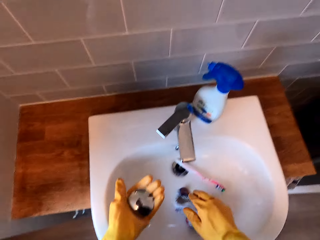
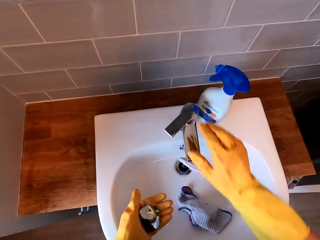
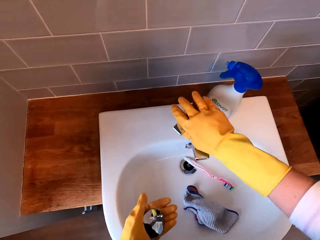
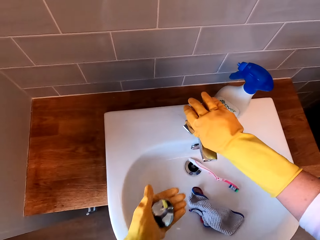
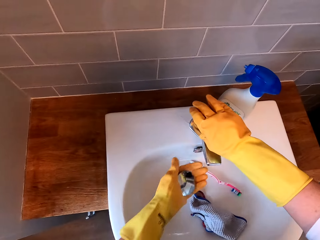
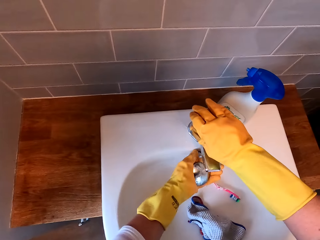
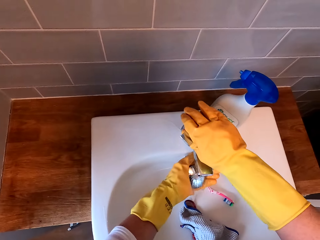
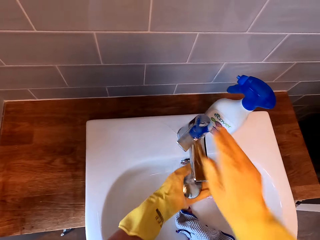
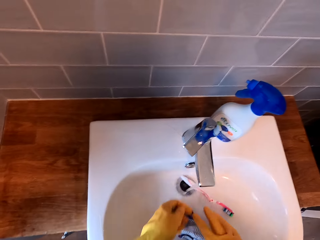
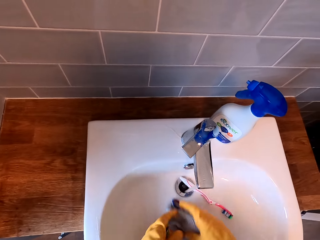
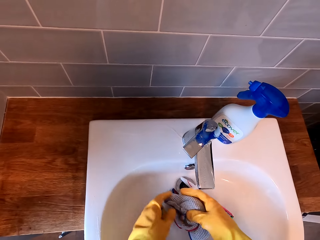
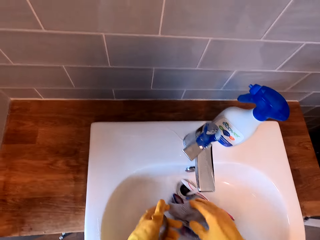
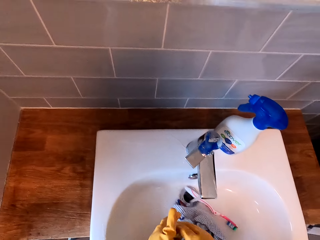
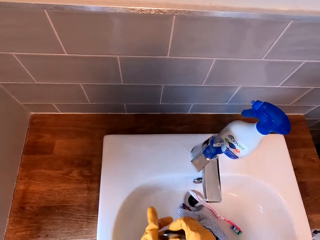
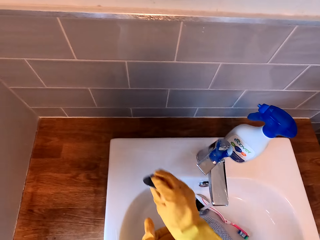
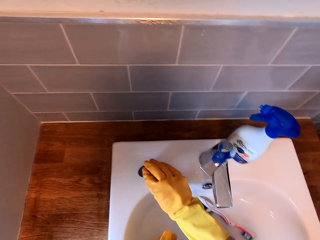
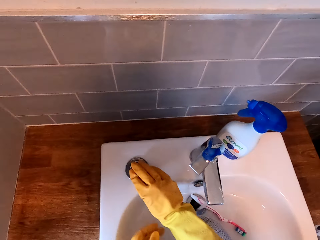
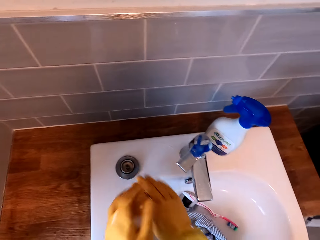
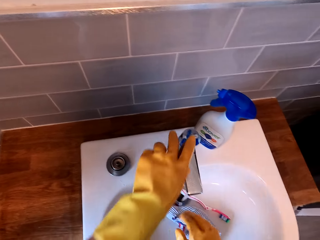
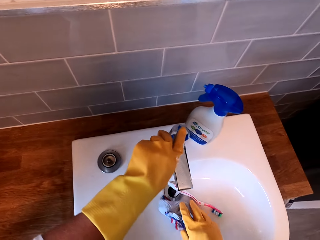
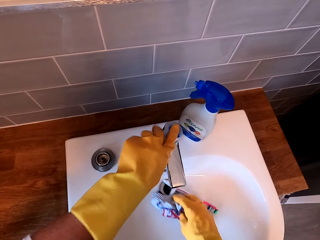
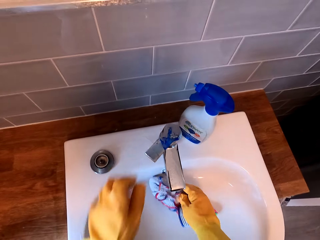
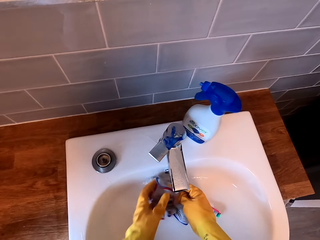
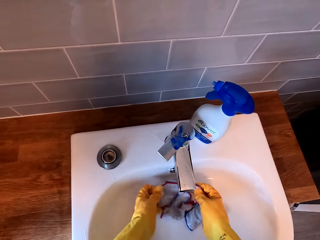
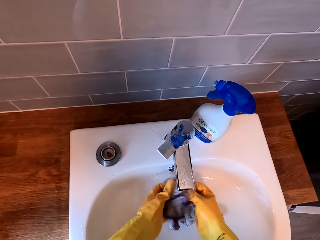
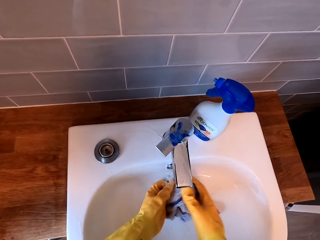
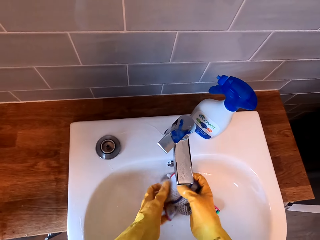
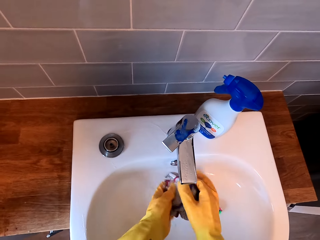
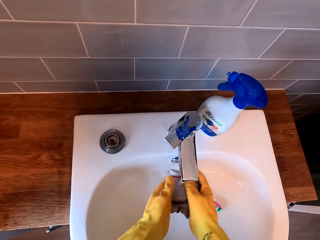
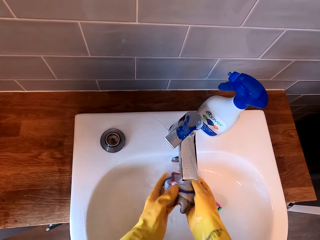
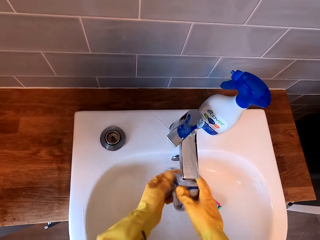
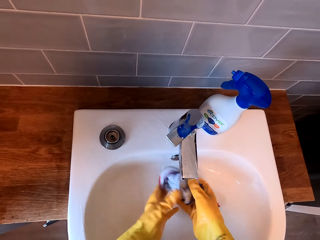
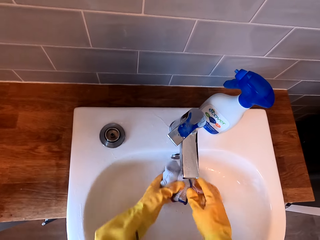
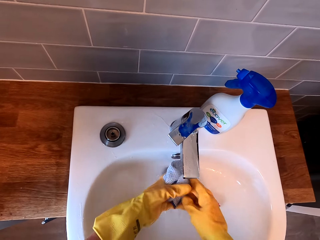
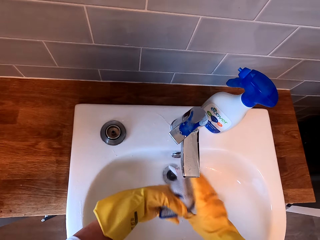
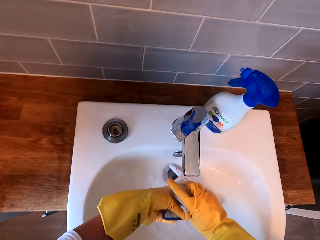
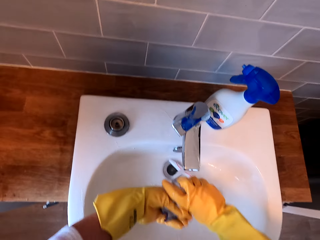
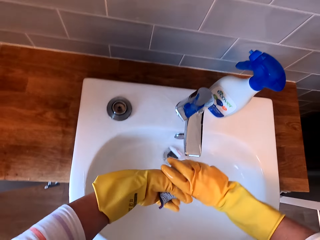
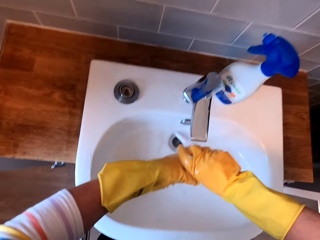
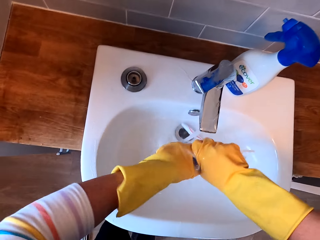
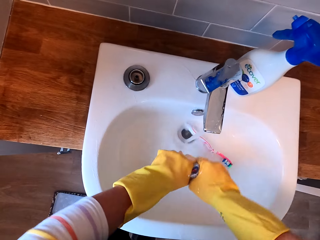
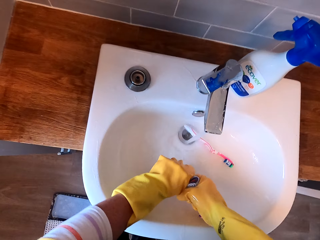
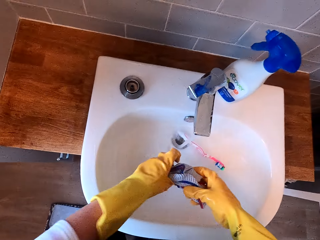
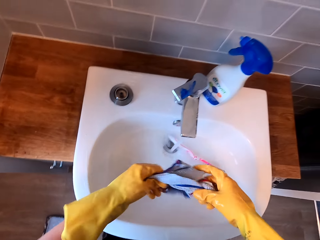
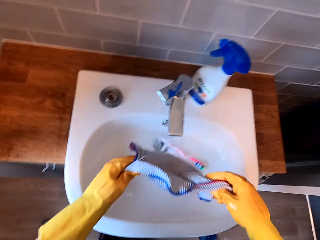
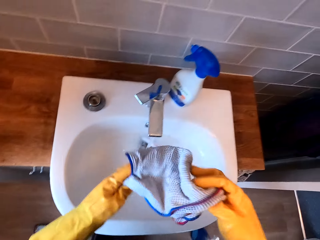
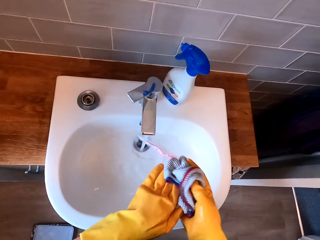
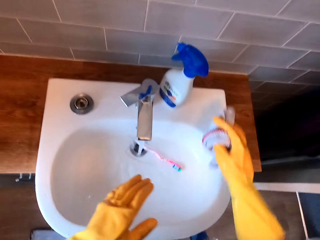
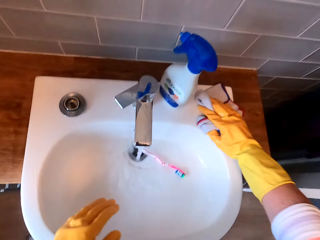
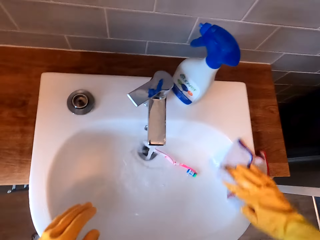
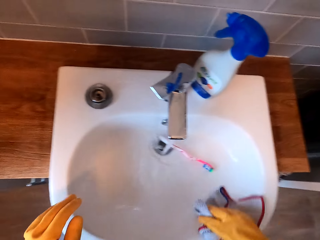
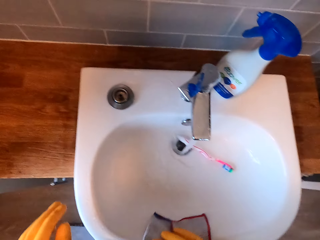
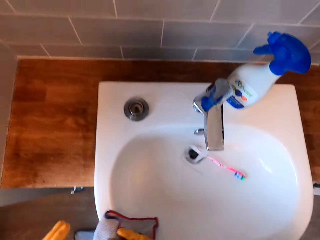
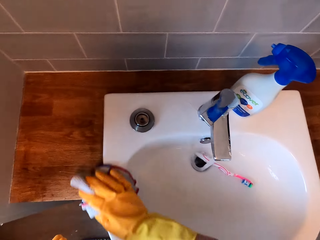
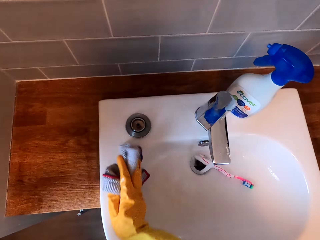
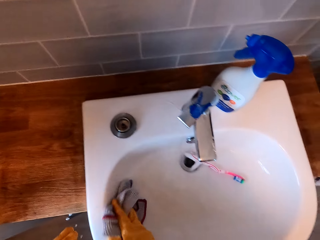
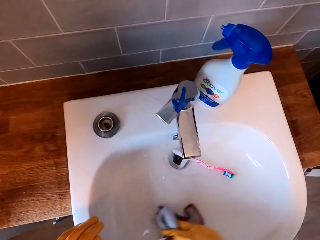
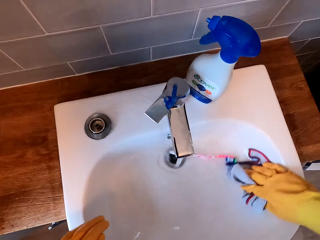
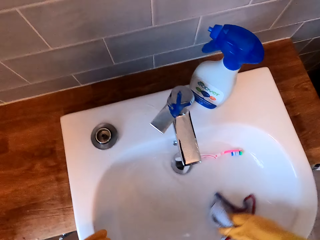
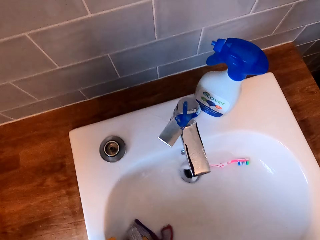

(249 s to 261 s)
The camera wearer puts a towel in a sink. They open the tap. They wash the sink stopper. They touch the cloth. They take the sink stopper. They put the stopper on the sink. They open the tap. They rinse the towel in the sink. They pick the cloth. They hold the cloth. They squeeze the towel in the sink. They unfold the cloth. They wipe on the sink.

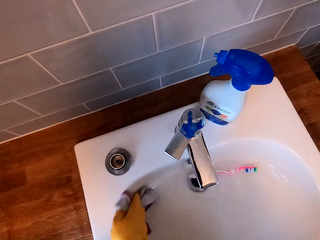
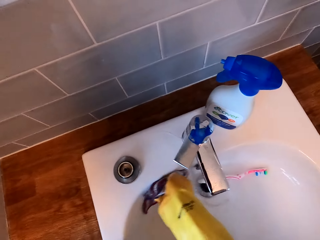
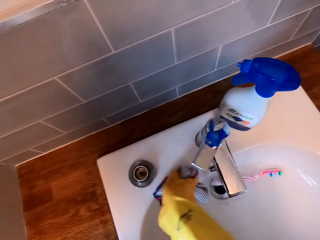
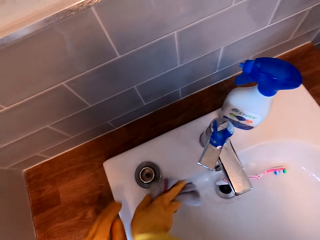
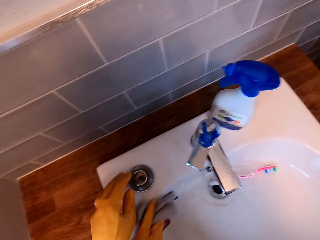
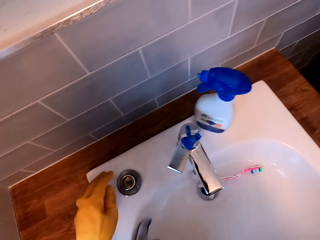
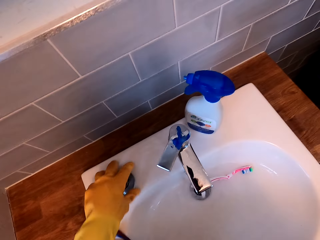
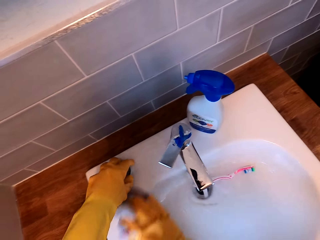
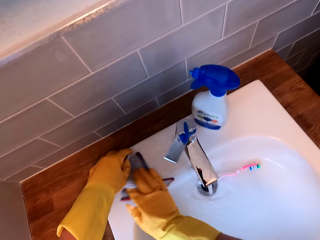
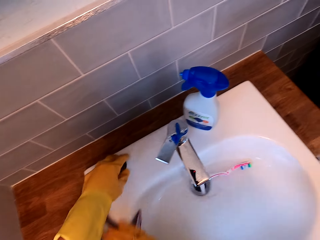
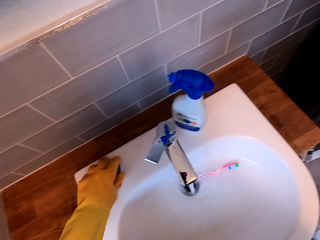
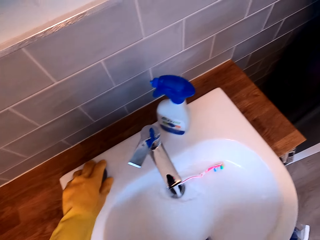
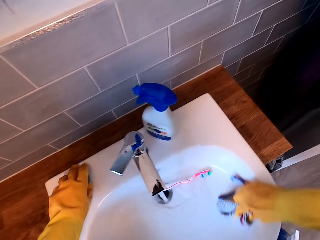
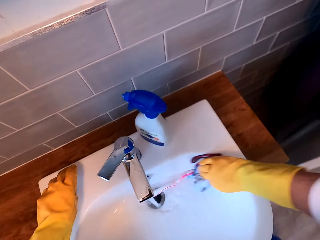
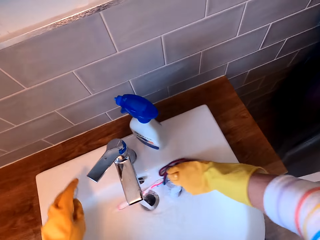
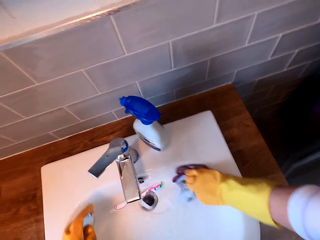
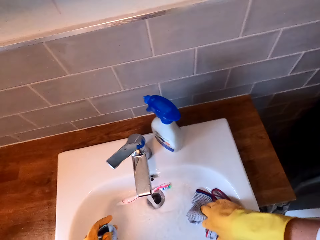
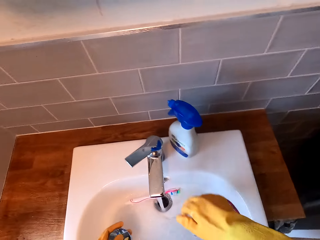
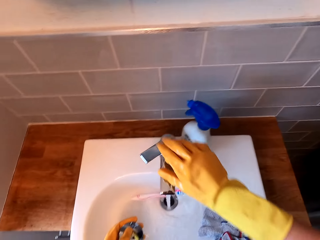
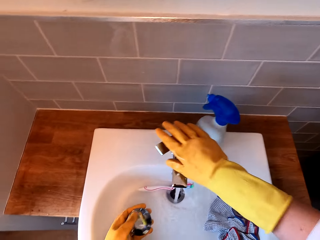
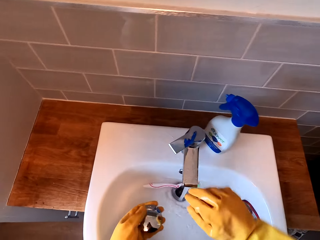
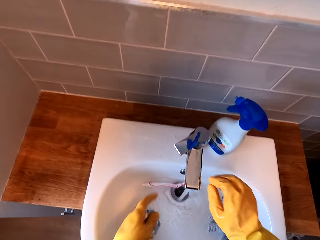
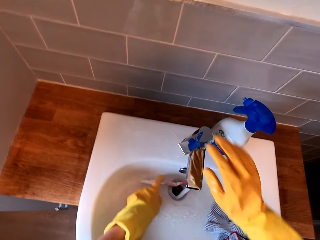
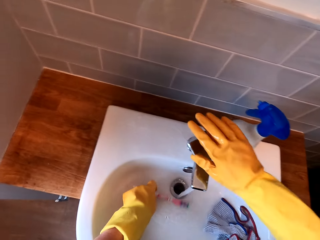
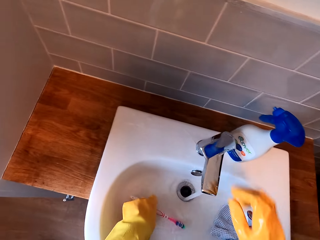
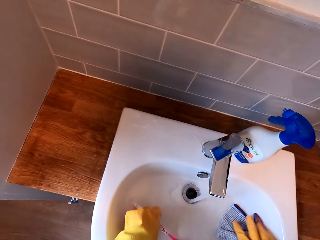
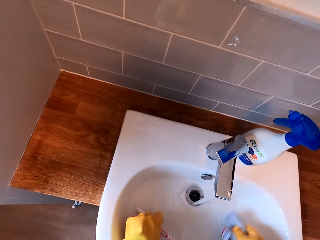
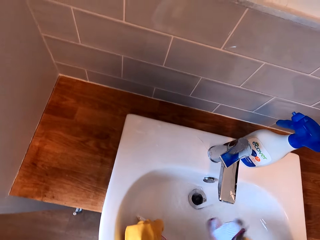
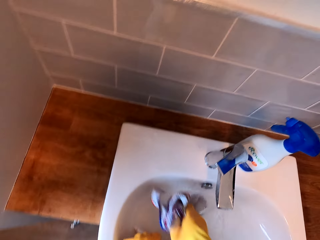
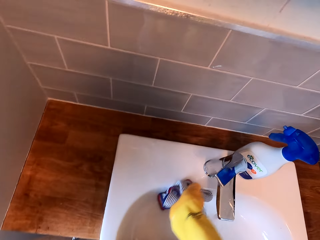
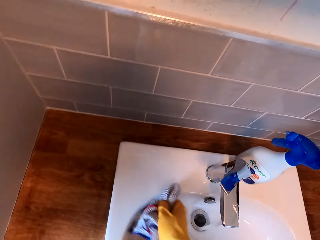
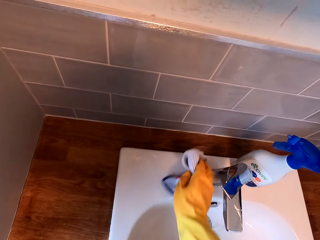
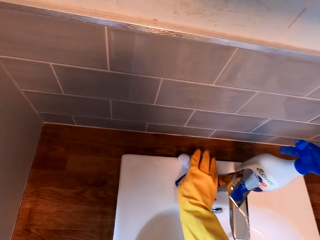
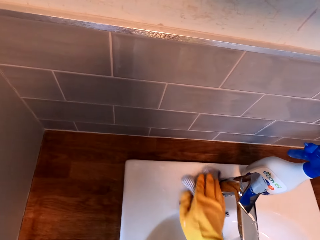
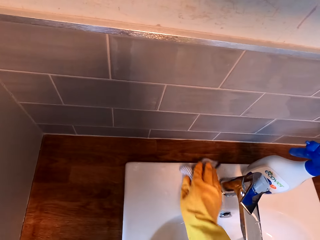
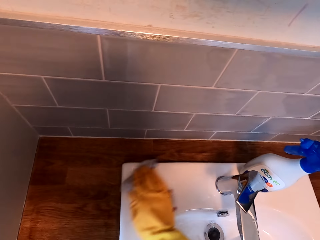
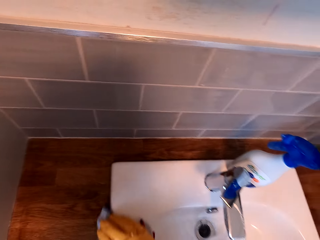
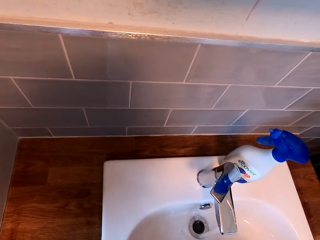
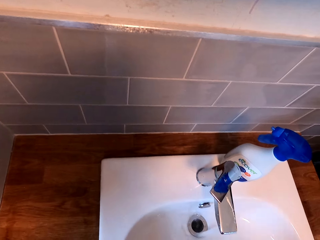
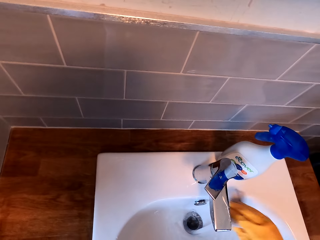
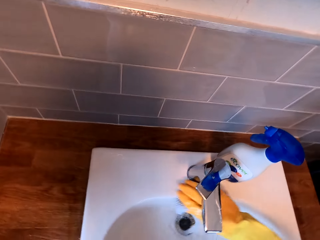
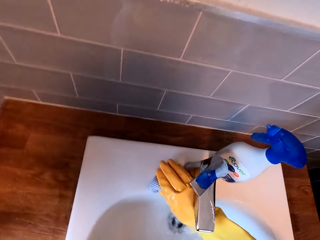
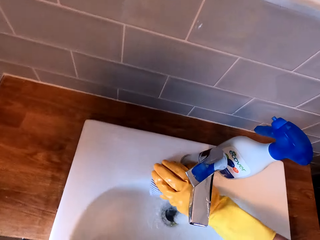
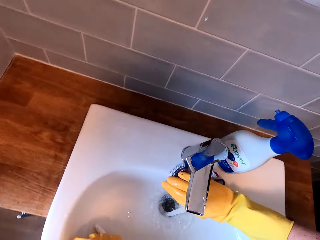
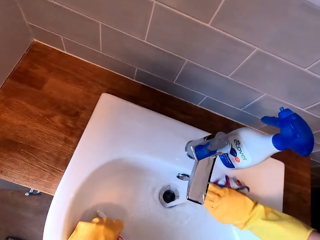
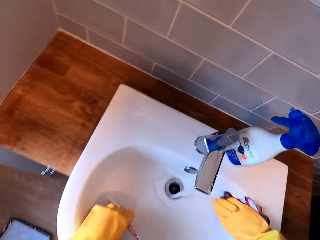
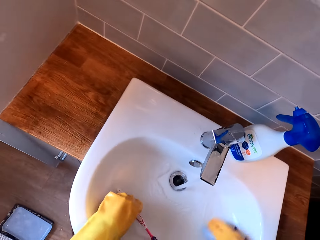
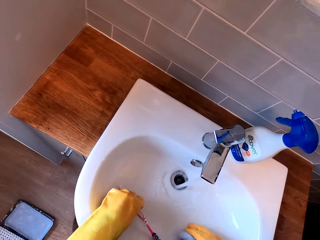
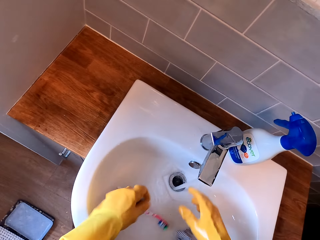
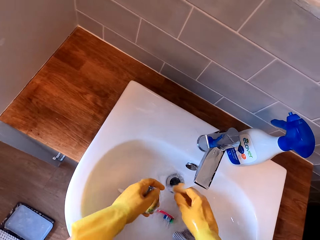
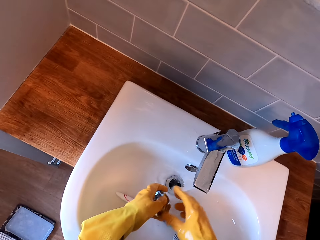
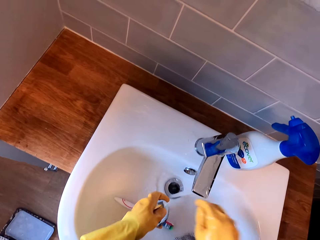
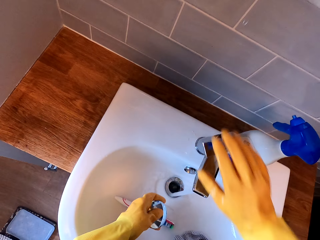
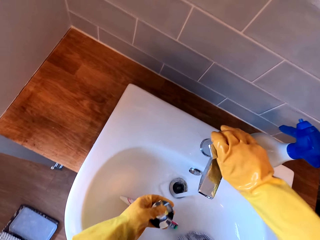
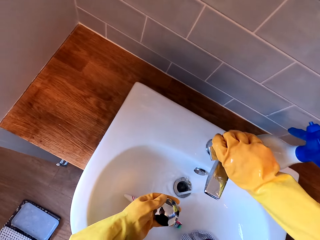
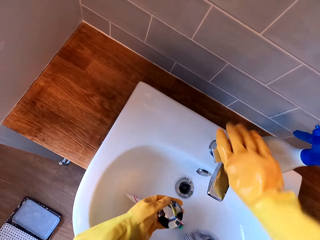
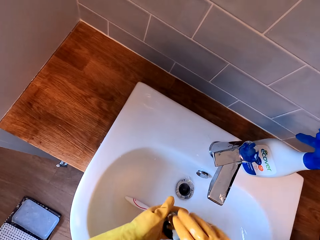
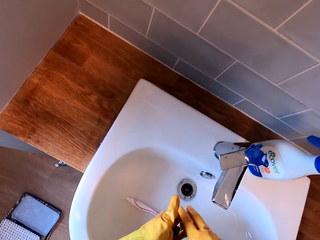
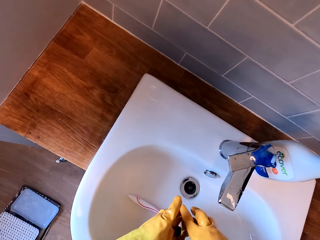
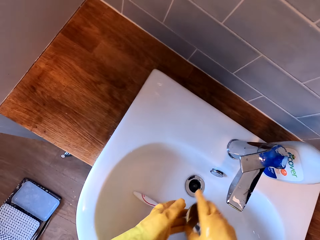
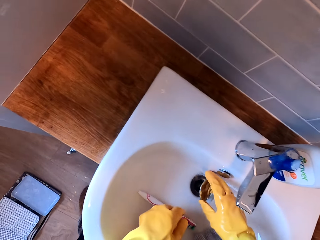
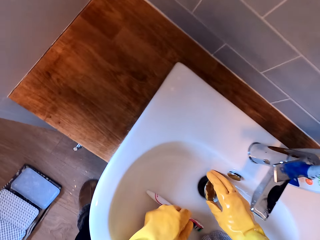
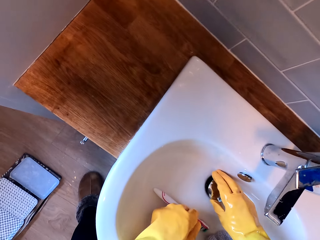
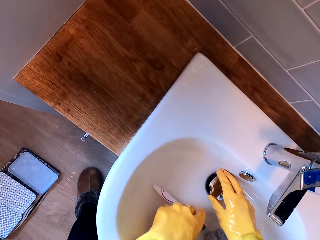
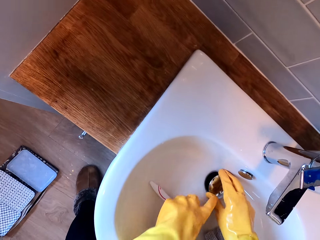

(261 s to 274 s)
The camera wearer holds the sink stopper. They pick the sink stopper. They move their hand towards the tap. They adjust the tap. They move their hand towards the tap again. They move the toothbrush. They pick the cloth. They wipe on the sink. They drop both the cloth and the brush. They touch the sink stopper. They close the tap. They take the sink stopper. They insert the stopper in the sink. They fix the sink stopper.
